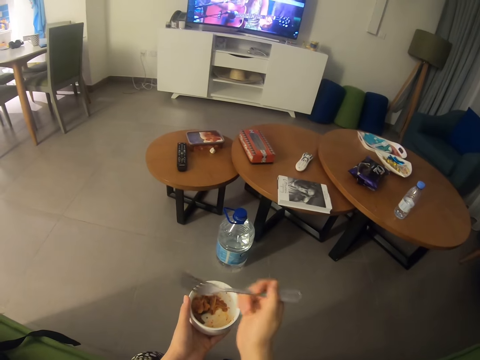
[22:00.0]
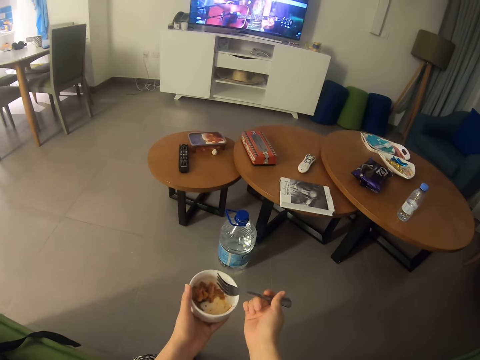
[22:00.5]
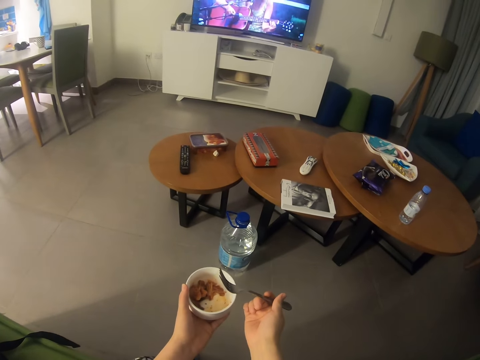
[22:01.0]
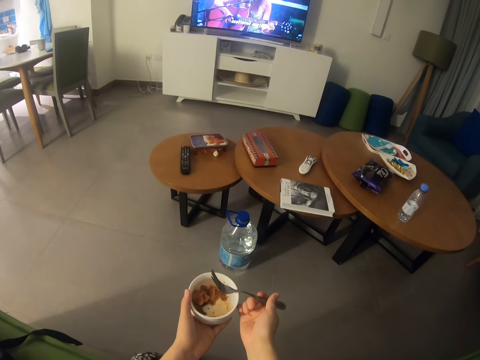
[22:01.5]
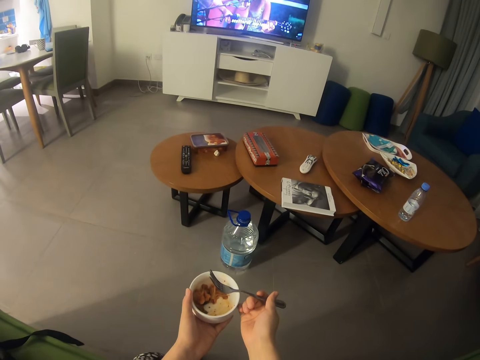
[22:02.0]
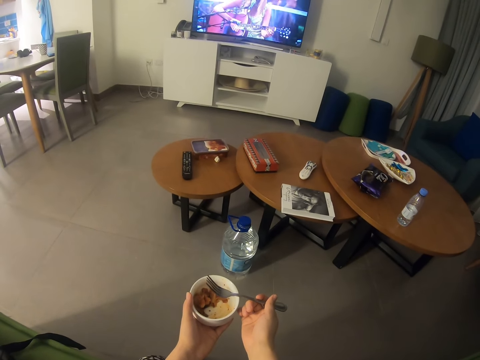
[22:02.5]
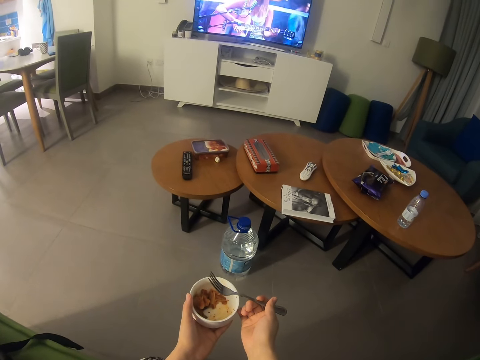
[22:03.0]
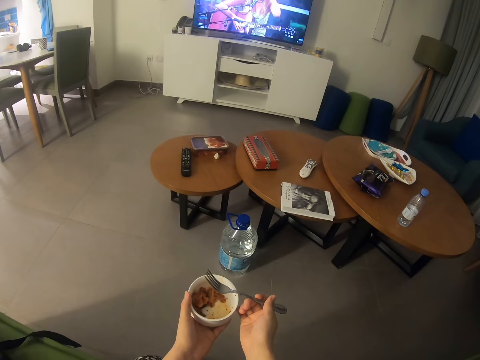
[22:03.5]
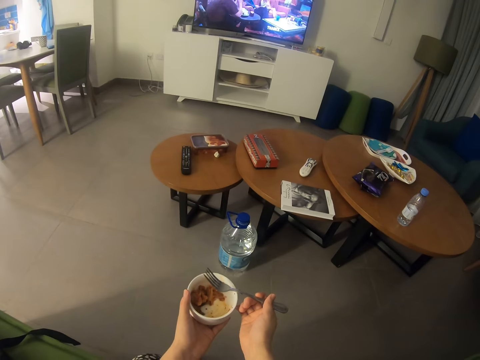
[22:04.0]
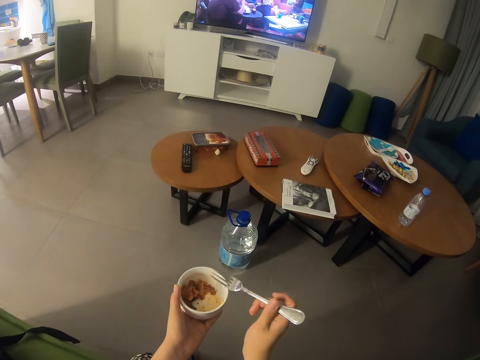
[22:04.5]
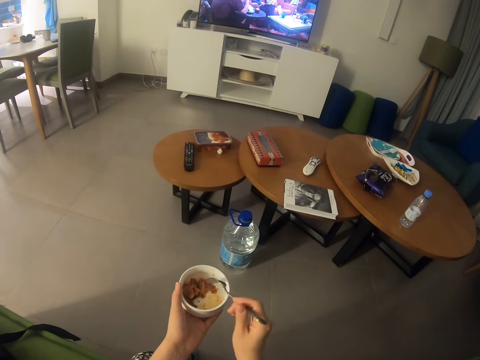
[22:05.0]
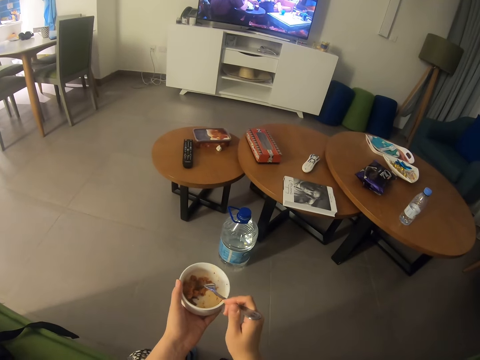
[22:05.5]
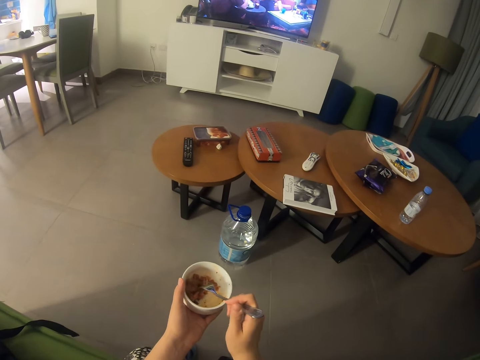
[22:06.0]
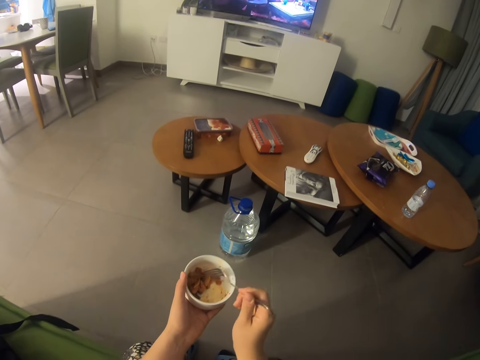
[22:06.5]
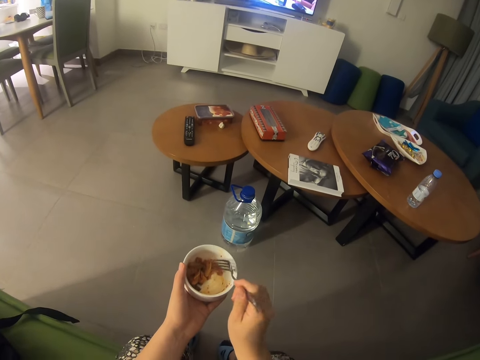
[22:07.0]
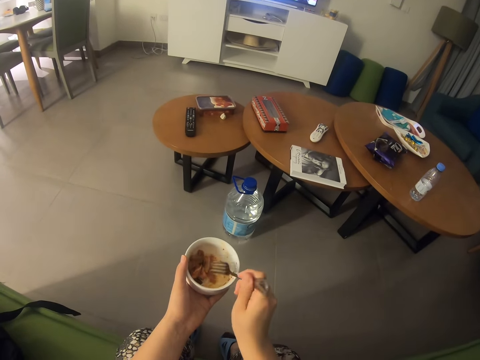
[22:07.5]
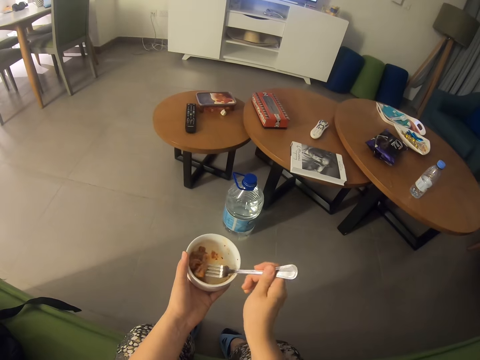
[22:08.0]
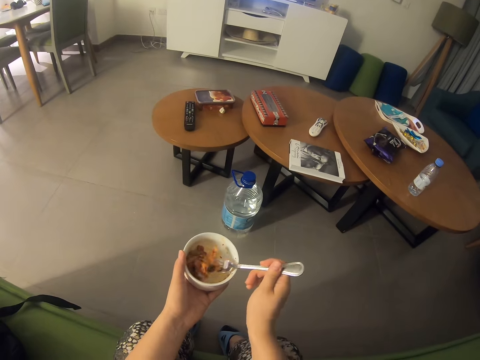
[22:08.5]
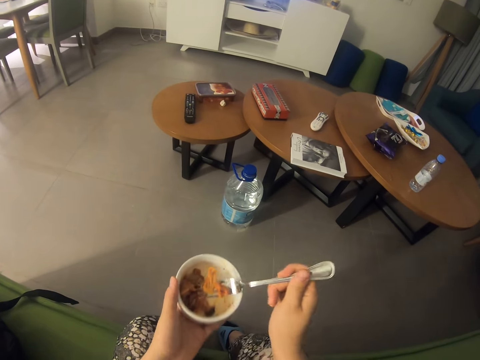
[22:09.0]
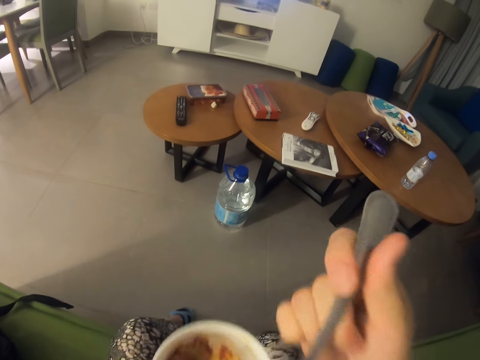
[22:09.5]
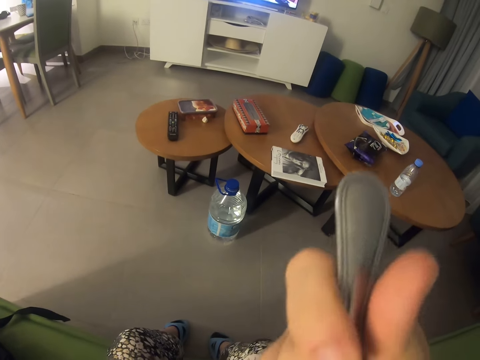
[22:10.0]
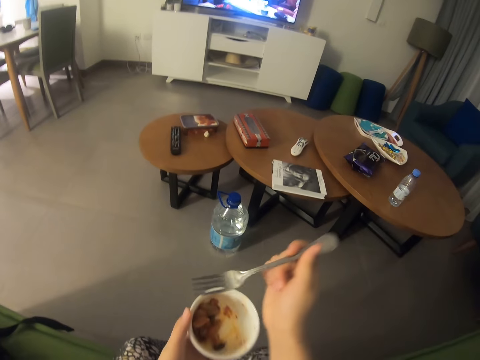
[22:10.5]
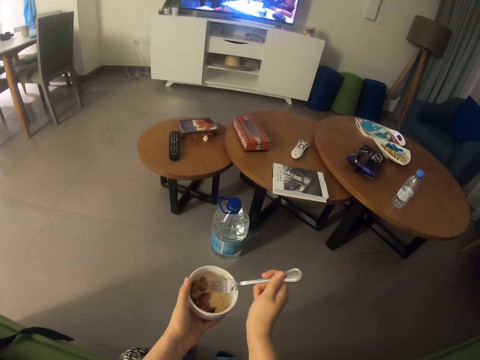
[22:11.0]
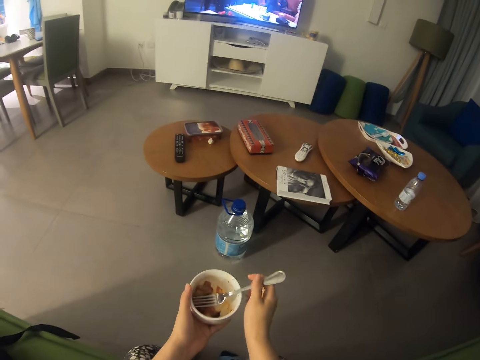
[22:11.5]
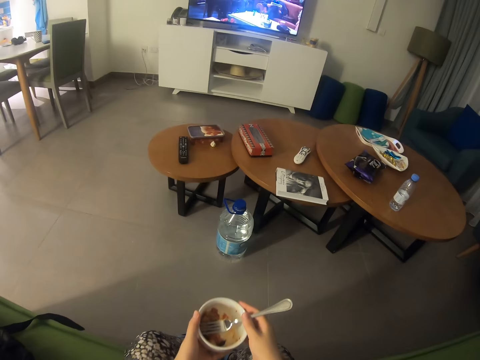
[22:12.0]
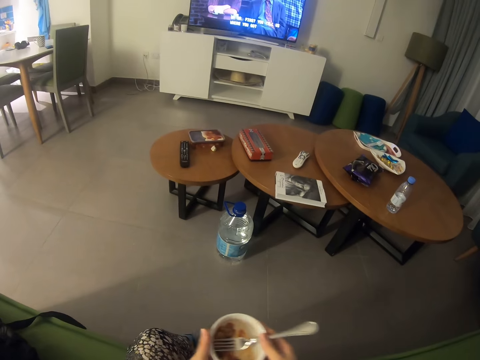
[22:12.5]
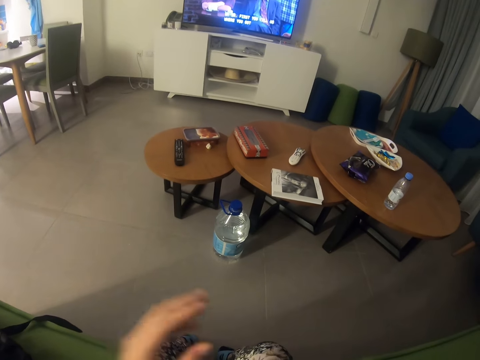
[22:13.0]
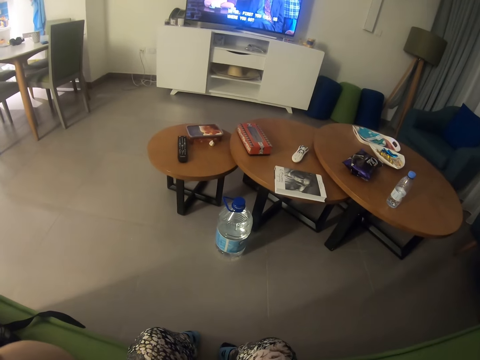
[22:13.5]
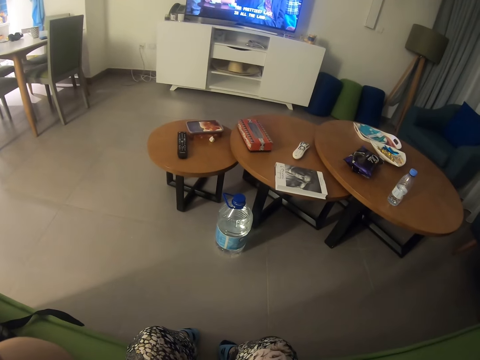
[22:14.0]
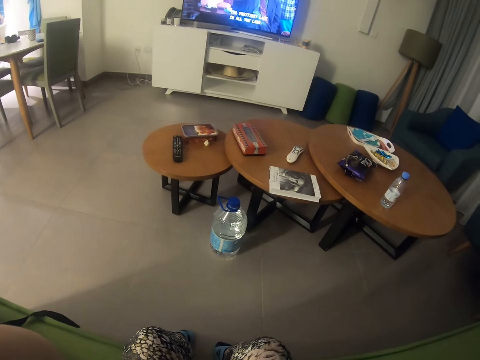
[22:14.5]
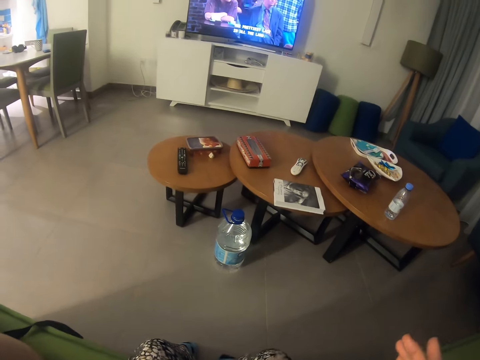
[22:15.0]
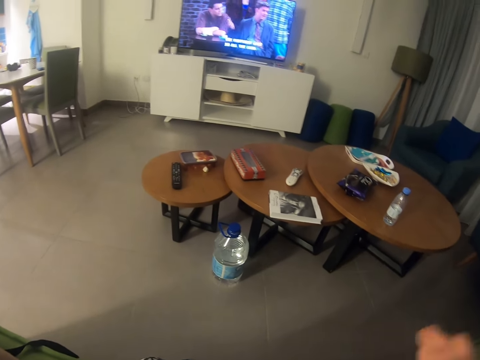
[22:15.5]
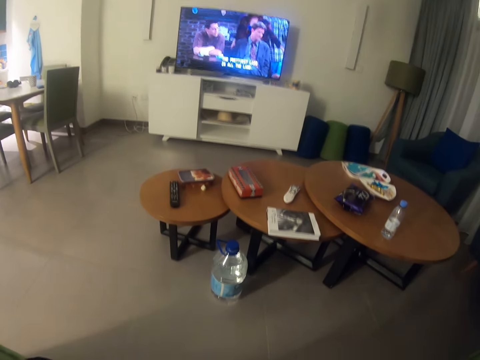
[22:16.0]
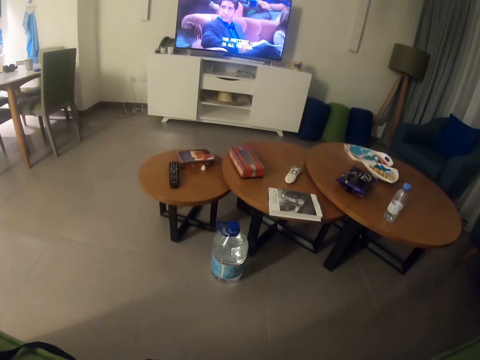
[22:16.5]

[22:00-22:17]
The camera wearer watches the television. They move something with the fork. They pick something with the fork. They put something in the mouth. They move the hands. They pass the bowl to the right hand. They move the hand. They watch the television.

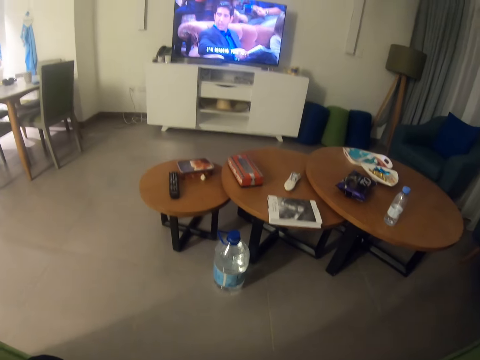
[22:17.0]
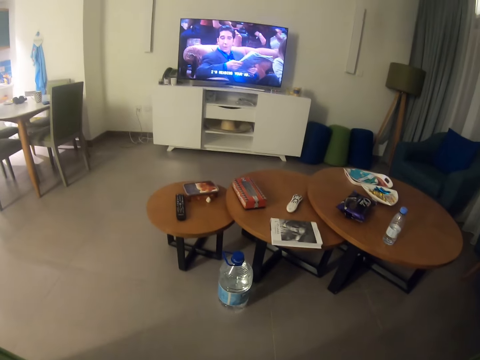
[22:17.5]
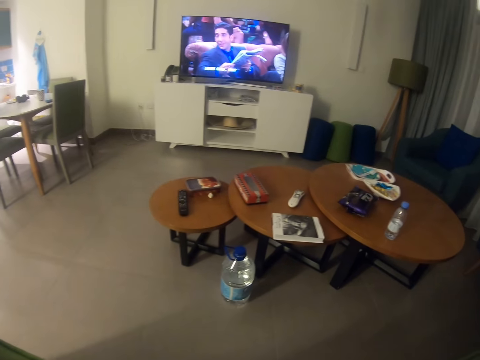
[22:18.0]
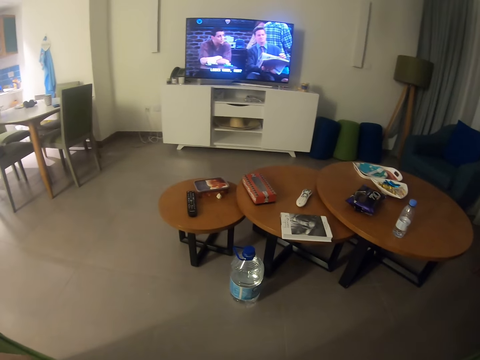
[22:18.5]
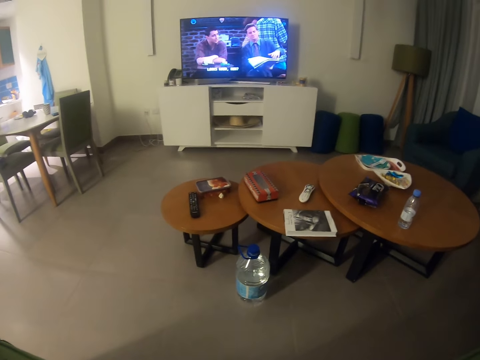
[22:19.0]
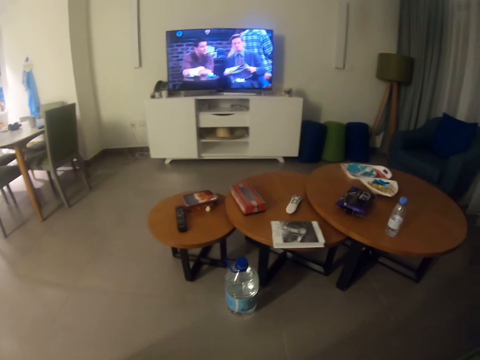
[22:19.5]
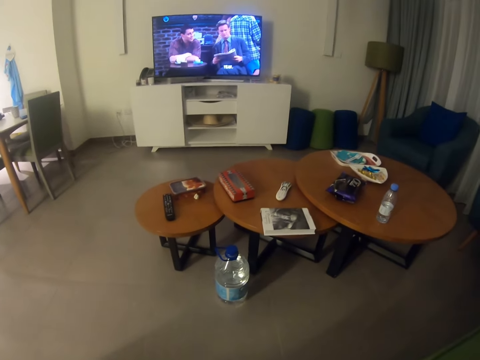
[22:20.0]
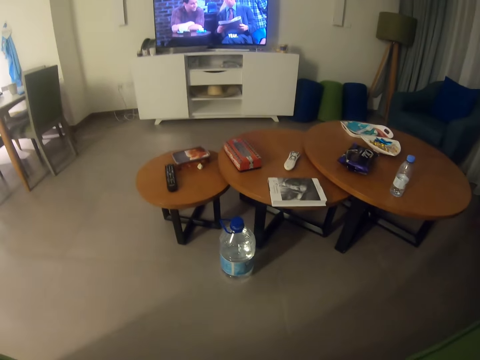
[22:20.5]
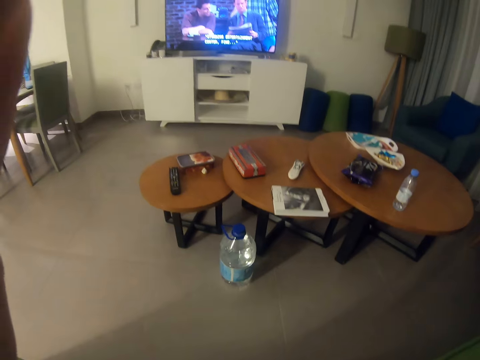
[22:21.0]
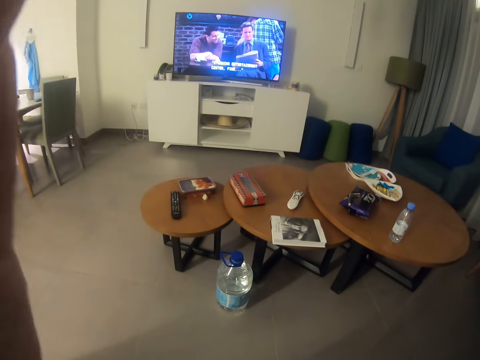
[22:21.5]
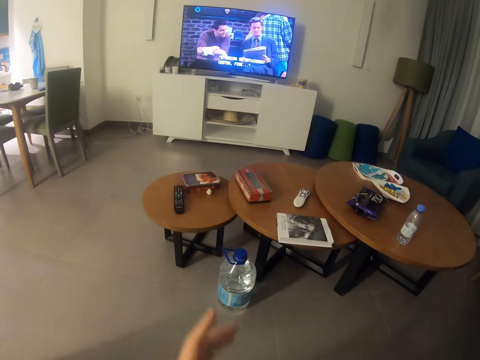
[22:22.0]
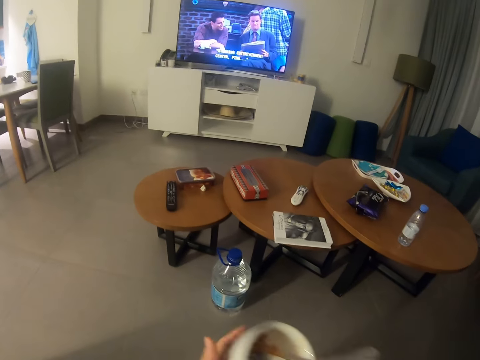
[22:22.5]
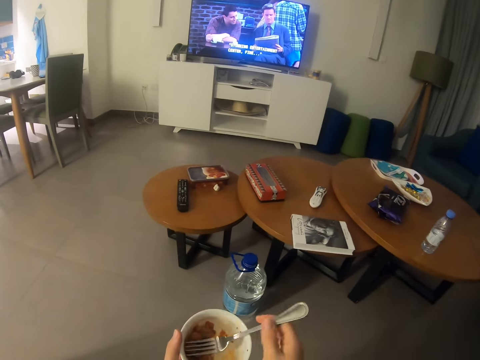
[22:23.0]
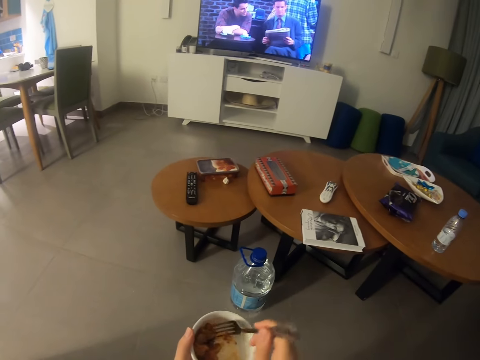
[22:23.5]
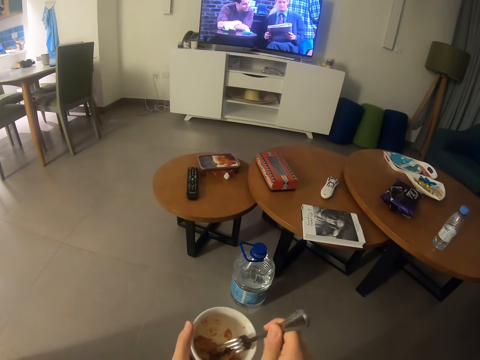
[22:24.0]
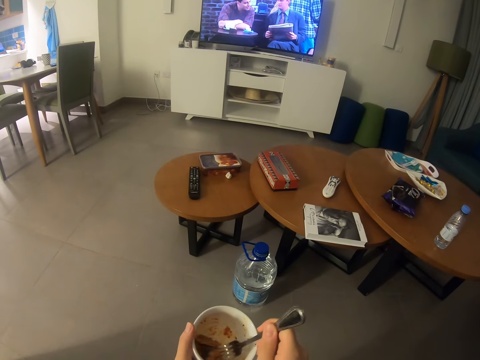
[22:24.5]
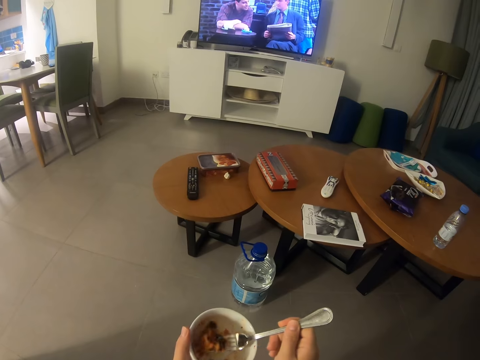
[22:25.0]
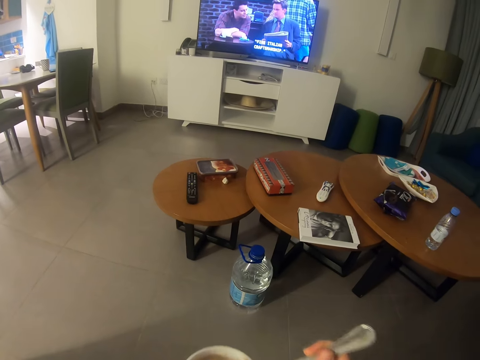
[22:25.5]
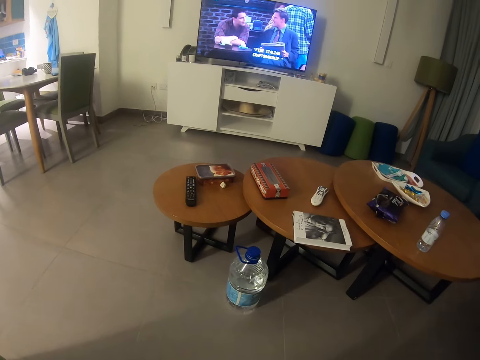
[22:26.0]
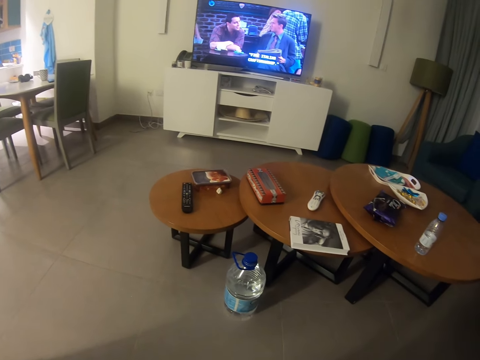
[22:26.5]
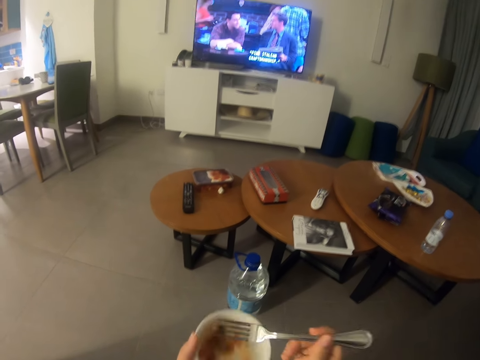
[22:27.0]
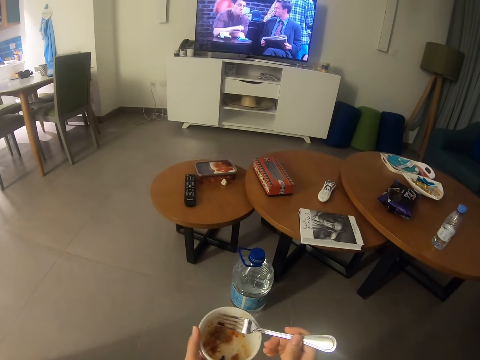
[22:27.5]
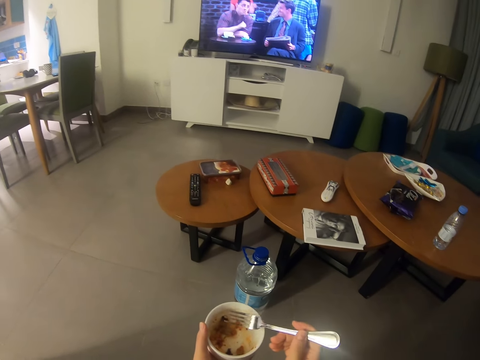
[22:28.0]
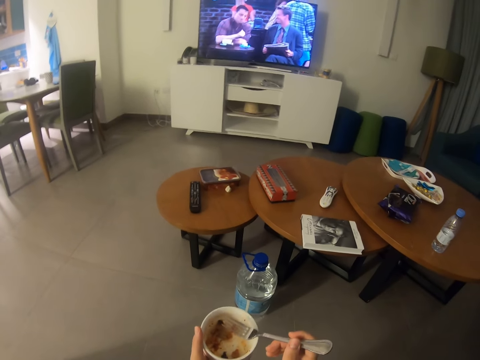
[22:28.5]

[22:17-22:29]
The camera wearer adjusts the camera. They pass the bowl to the left hand. They pick something with the fork. They put something in the mouth. They watch the television.
